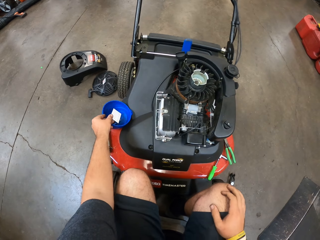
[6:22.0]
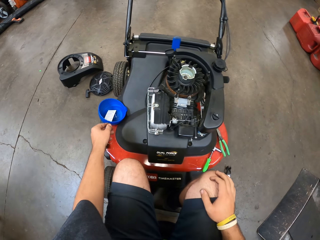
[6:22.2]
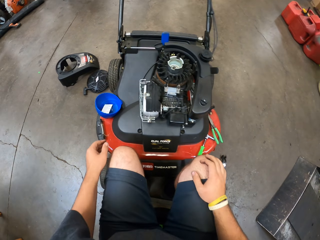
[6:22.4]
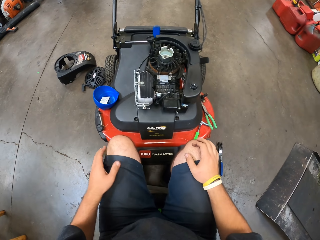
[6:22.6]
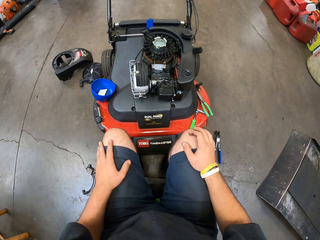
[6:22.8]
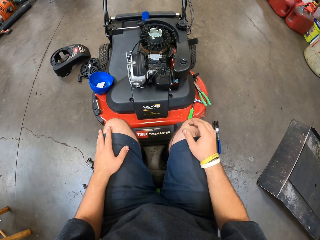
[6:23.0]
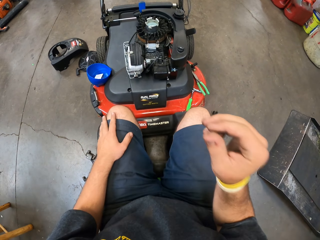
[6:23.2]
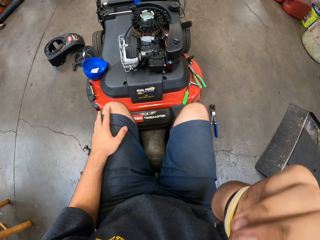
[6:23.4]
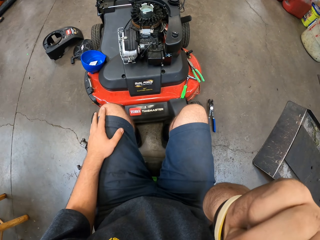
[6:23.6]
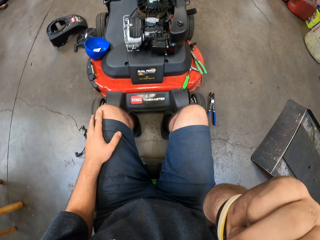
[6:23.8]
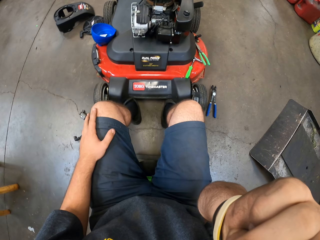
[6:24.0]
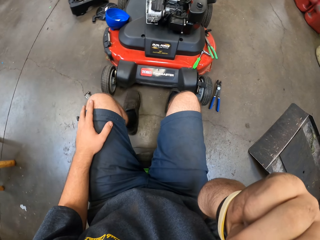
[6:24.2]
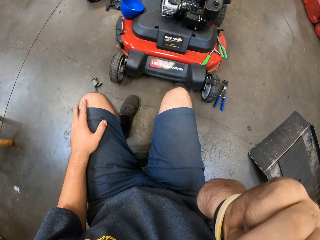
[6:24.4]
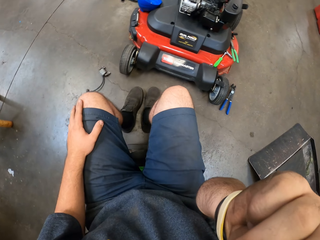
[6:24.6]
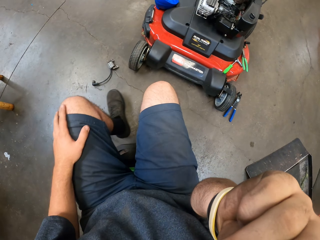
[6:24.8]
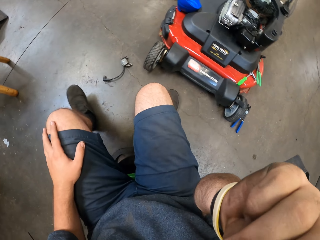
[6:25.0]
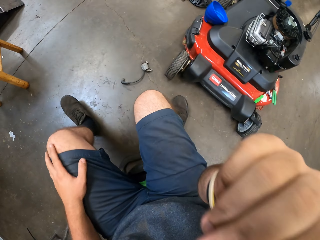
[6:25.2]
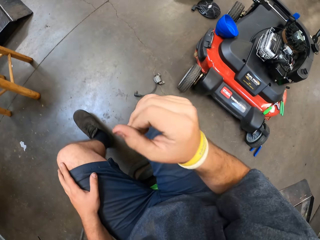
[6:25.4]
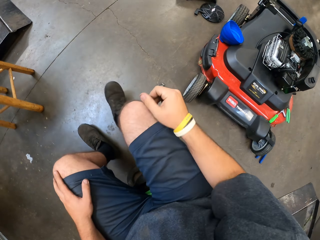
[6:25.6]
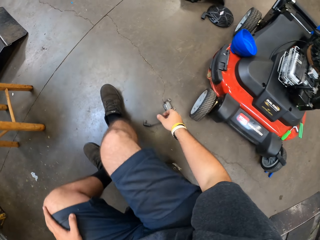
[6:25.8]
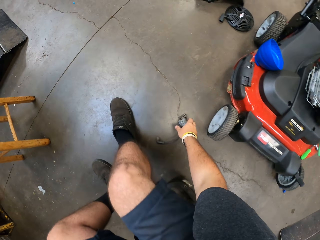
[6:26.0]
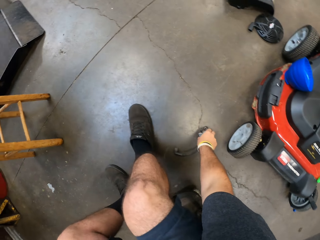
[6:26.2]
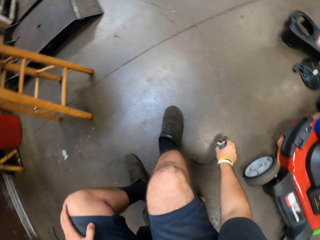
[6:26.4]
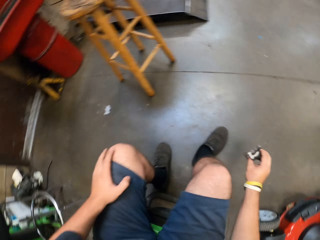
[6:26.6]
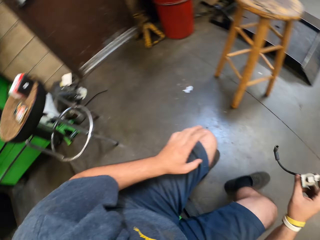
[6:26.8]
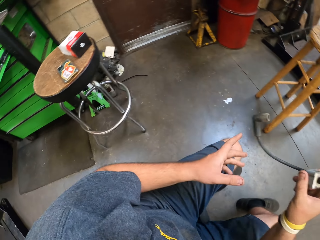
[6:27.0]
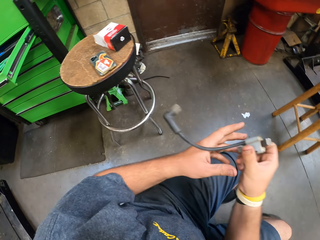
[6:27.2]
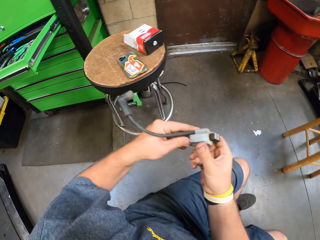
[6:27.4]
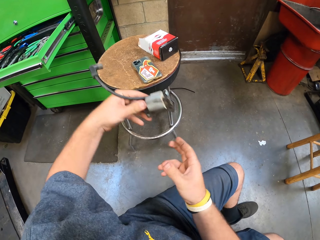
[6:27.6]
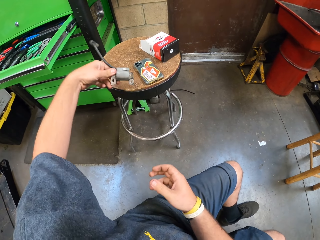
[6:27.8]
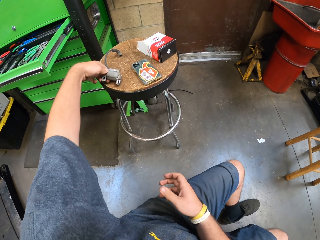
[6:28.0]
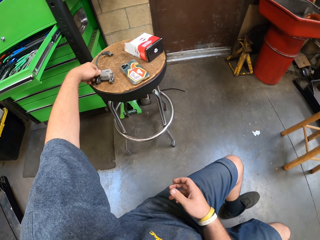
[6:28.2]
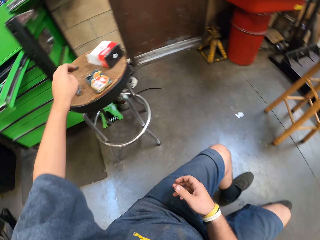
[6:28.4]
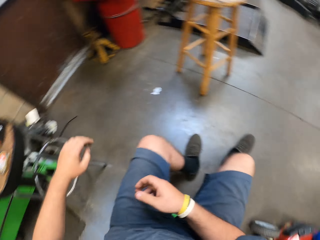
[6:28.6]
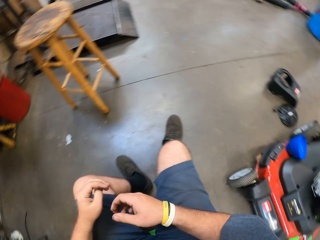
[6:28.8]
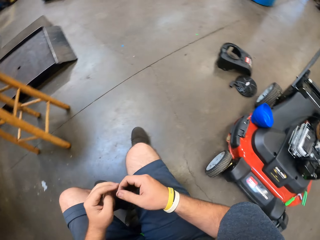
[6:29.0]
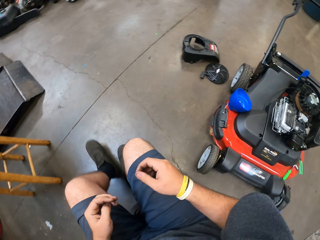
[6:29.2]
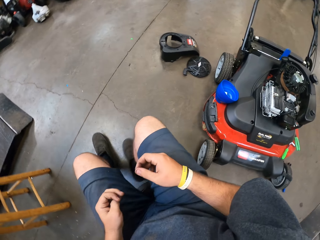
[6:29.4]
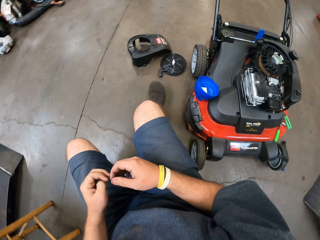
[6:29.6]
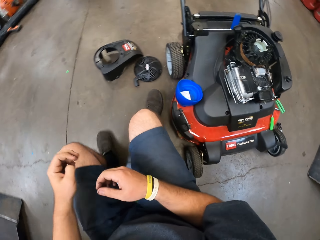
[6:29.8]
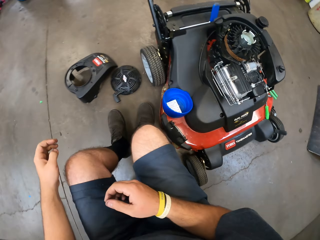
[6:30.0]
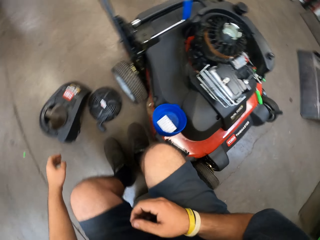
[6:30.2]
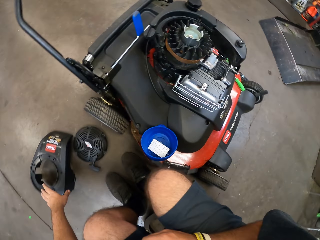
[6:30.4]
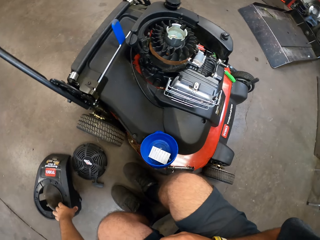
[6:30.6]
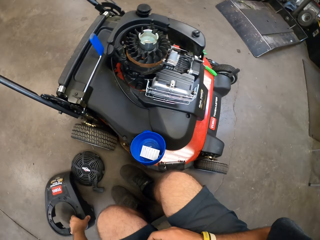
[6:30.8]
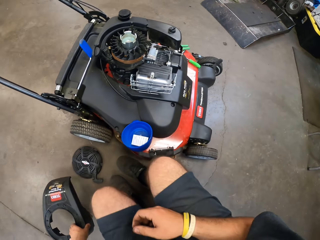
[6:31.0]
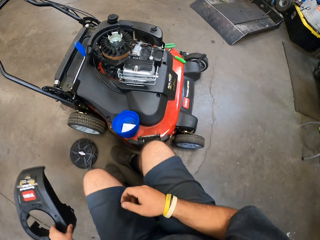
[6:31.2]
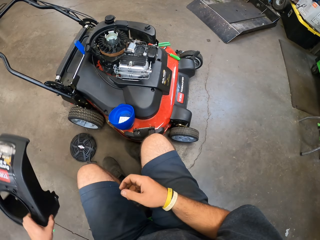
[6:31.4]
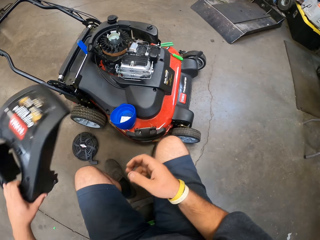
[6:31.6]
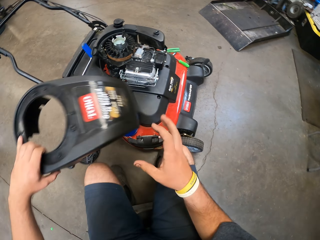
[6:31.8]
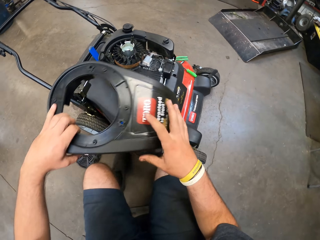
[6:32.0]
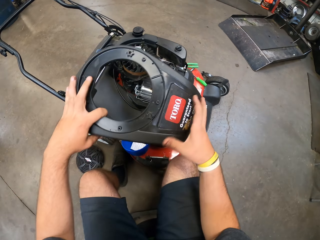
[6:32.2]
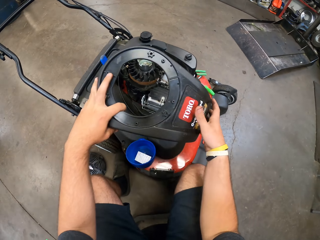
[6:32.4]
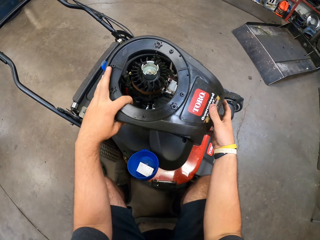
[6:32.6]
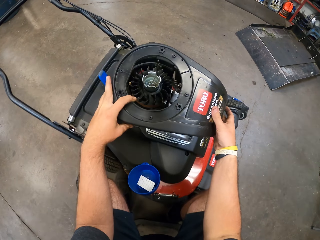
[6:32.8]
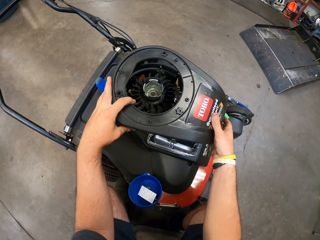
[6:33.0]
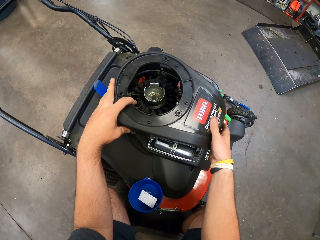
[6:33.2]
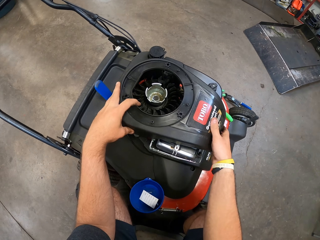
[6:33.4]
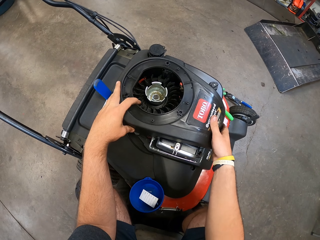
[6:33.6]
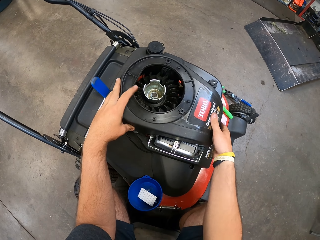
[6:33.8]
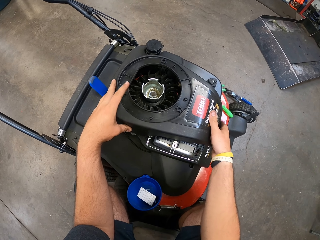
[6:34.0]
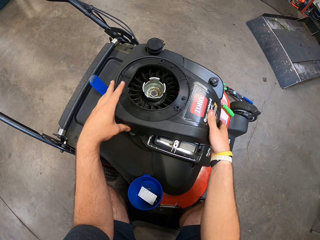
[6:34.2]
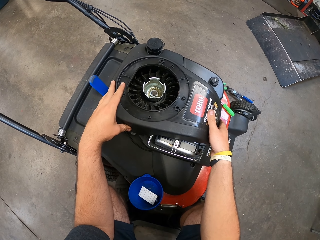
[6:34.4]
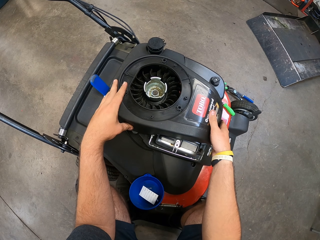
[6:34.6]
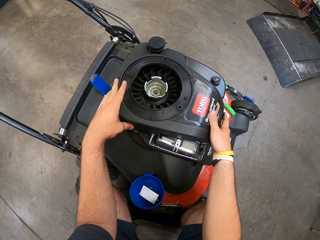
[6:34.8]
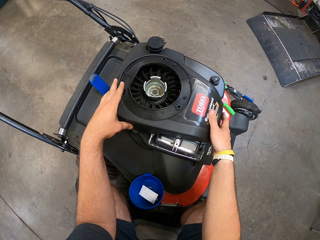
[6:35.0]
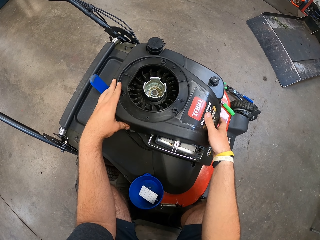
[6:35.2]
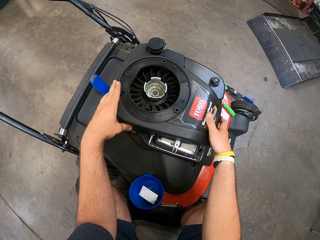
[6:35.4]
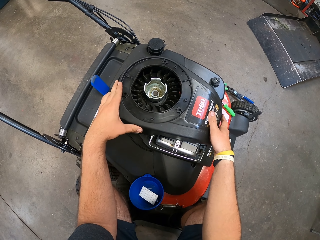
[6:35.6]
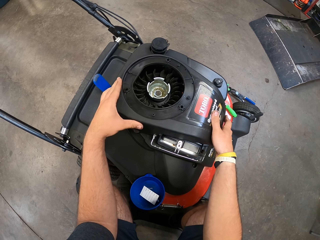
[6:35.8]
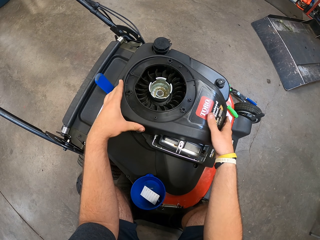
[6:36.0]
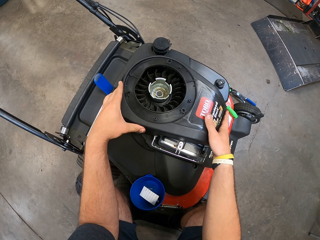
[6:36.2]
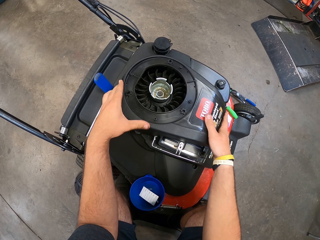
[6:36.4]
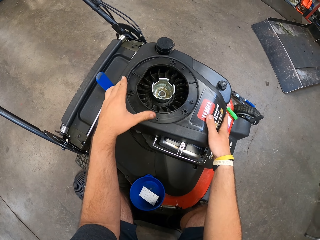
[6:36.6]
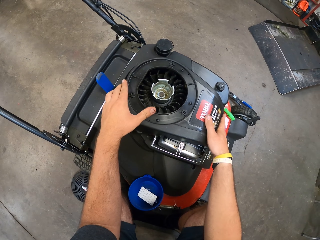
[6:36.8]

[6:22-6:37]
The camera wearer puts the card in the tin. He puts his hand up. He puts his hand down. He picks up a tool from the ground. He puts the tool on the table. He picks up the head cover of the engine or part of the lawn mower. He fixes the part of the lawn mower. He covers the engine.

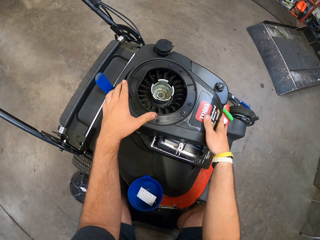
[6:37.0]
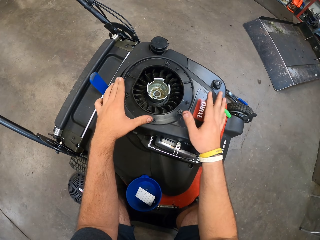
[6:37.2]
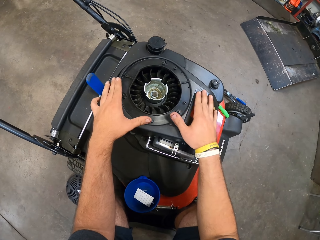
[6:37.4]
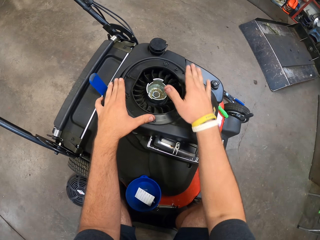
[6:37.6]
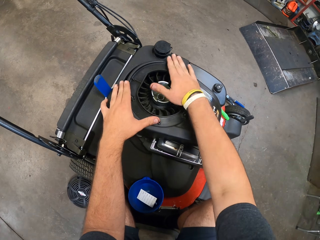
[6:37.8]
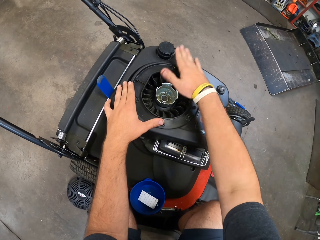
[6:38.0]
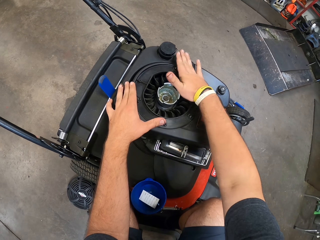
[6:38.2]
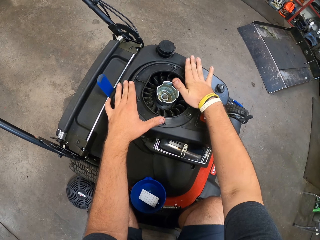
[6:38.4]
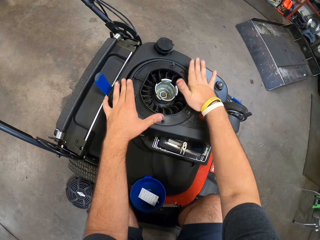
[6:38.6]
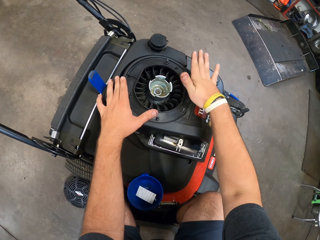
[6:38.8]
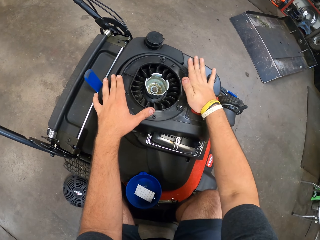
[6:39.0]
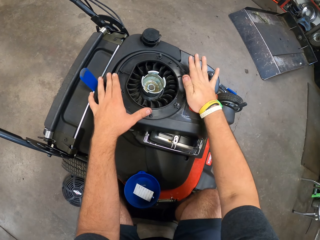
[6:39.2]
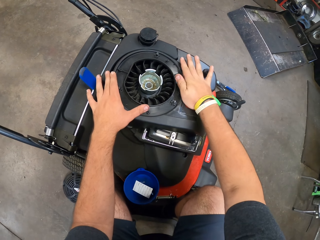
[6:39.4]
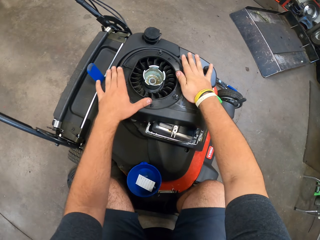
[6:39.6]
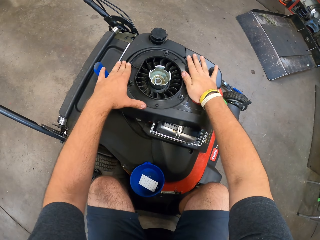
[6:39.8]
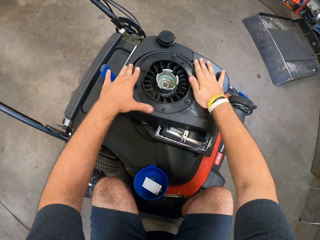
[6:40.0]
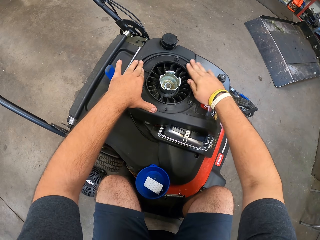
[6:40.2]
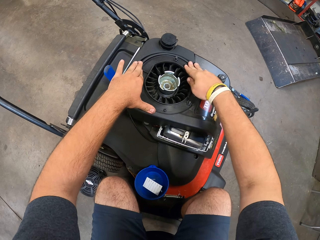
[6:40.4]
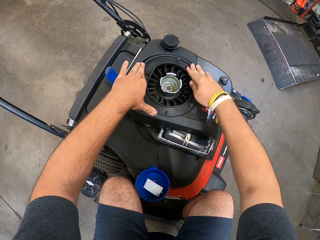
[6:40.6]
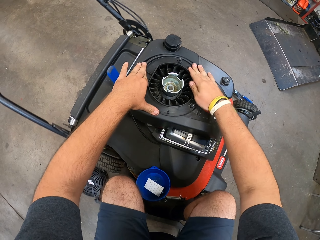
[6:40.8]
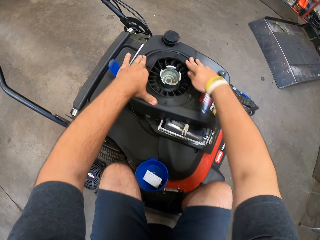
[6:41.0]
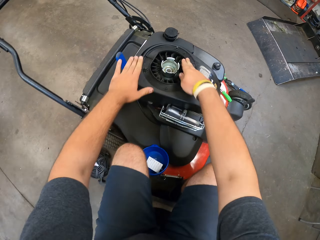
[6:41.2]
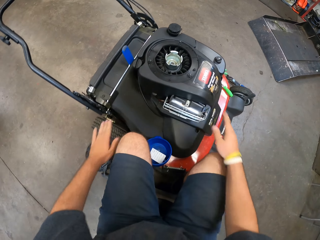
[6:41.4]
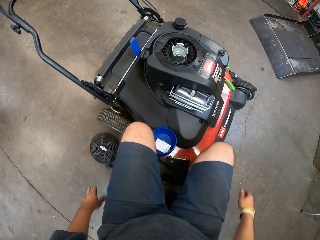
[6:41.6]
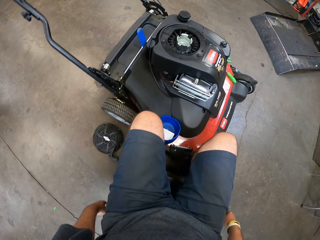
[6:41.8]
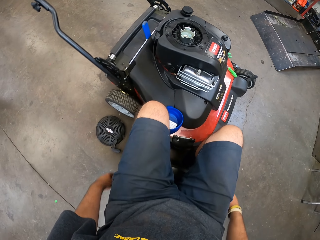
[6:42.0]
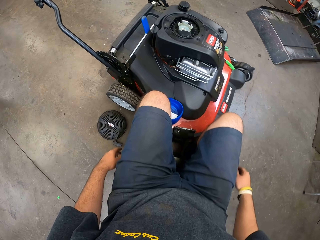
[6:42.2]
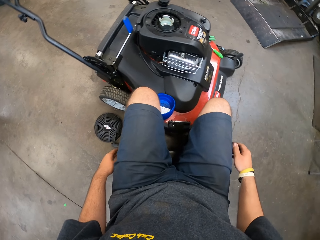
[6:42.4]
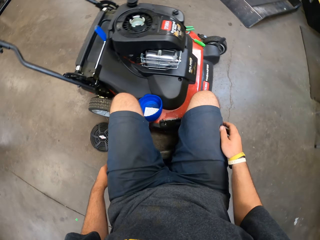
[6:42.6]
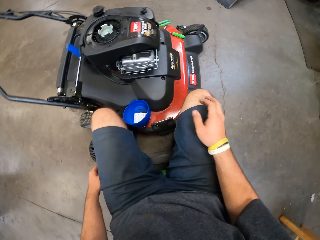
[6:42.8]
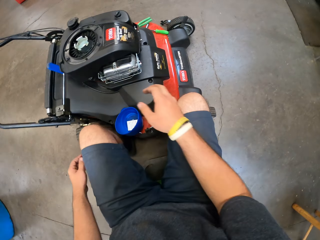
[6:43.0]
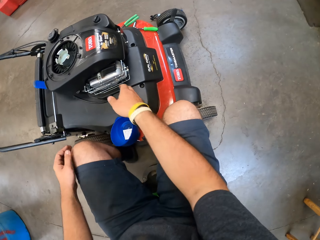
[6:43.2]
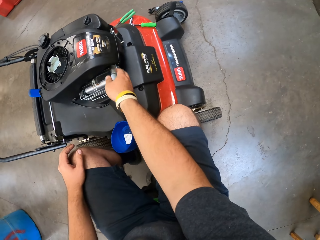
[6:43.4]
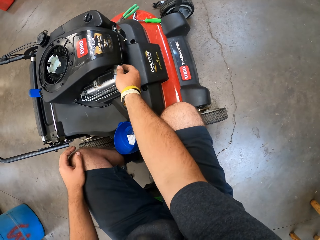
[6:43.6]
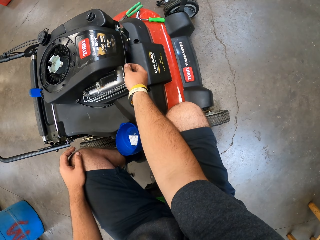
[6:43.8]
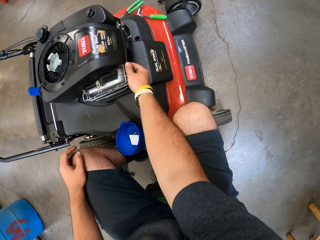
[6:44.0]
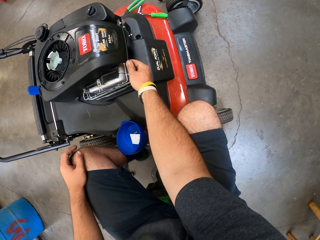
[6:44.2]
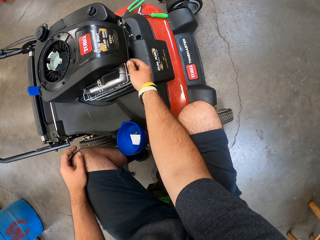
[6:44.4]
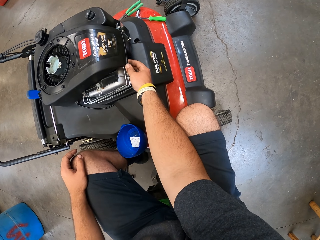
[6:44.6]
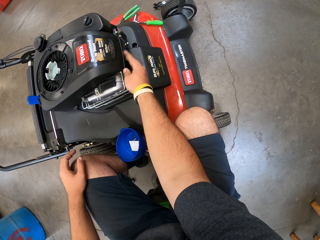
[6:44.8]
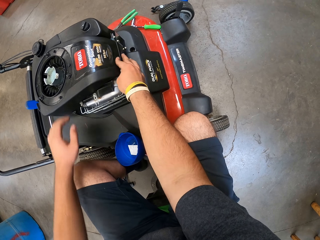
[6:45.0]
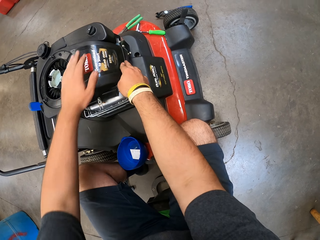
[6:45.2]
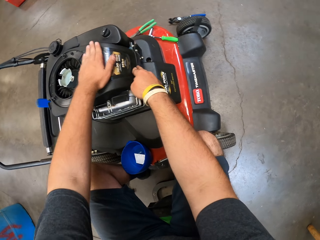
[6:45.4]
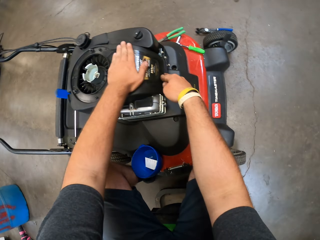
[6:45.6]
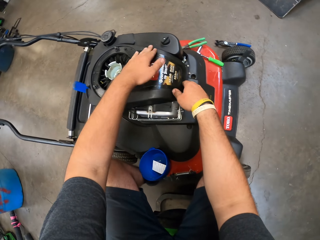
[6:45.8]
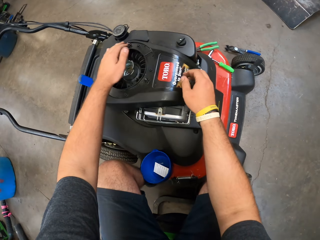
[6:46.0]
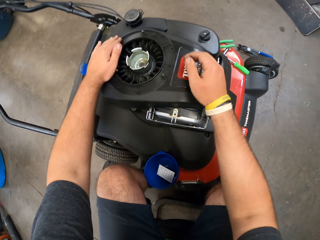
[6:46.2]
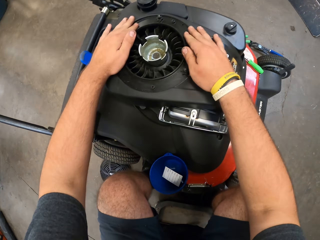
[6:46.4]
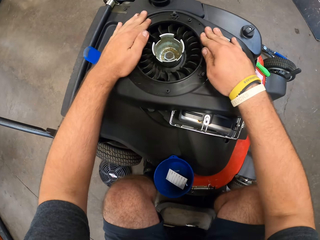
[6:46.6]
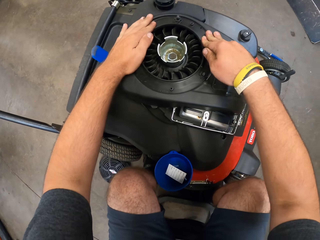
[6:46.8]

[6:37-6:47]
The camera wearer examines the lawn mower.
